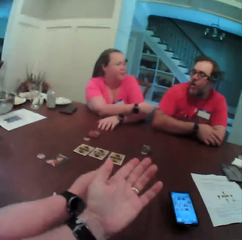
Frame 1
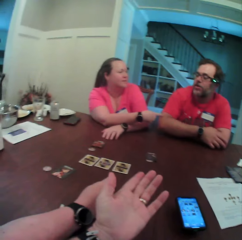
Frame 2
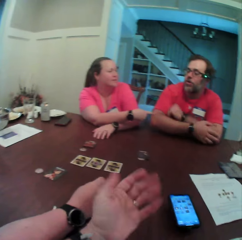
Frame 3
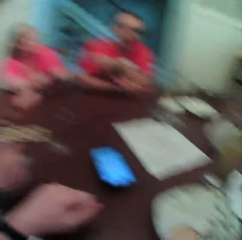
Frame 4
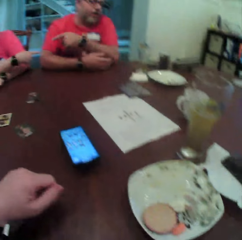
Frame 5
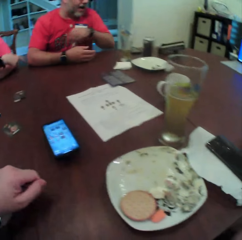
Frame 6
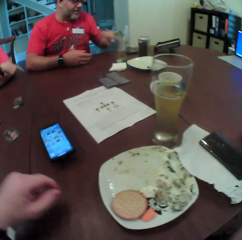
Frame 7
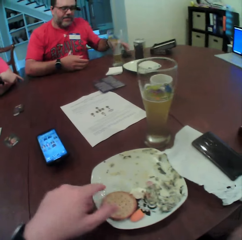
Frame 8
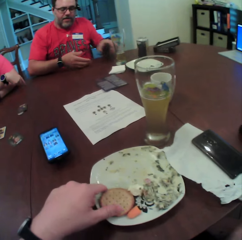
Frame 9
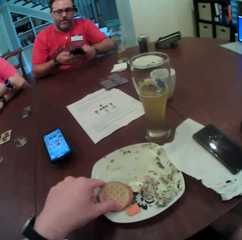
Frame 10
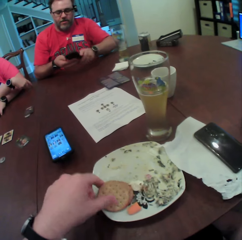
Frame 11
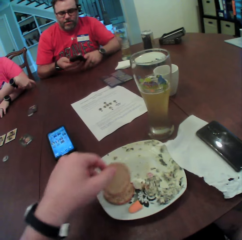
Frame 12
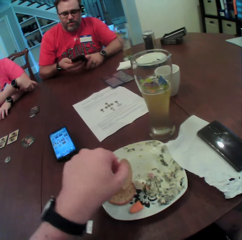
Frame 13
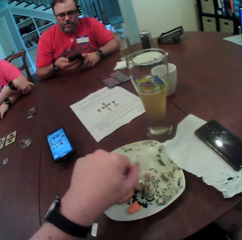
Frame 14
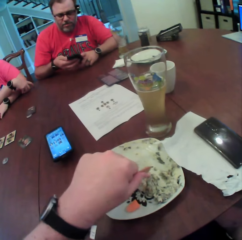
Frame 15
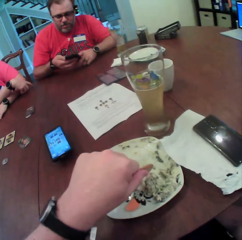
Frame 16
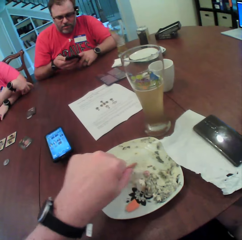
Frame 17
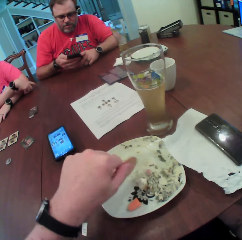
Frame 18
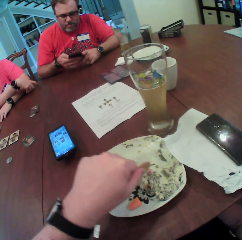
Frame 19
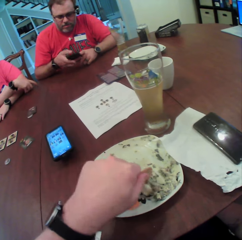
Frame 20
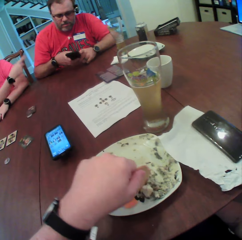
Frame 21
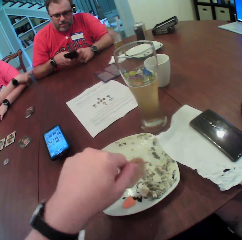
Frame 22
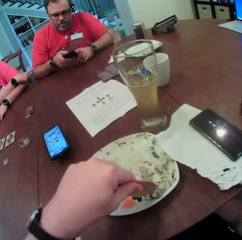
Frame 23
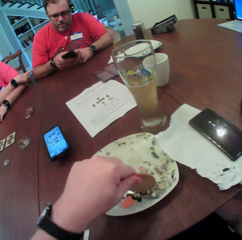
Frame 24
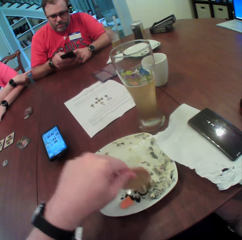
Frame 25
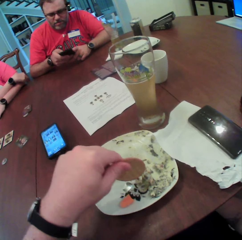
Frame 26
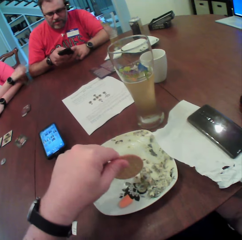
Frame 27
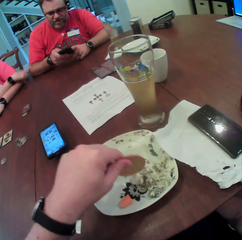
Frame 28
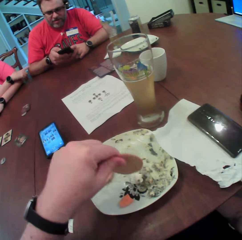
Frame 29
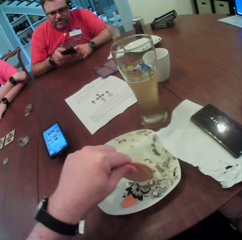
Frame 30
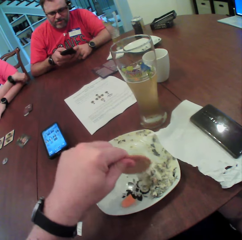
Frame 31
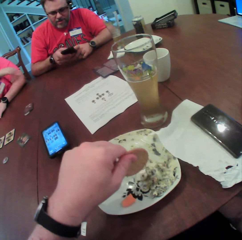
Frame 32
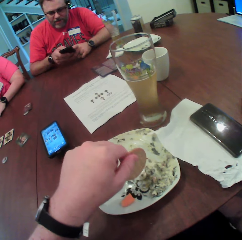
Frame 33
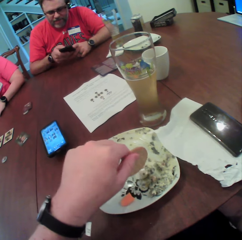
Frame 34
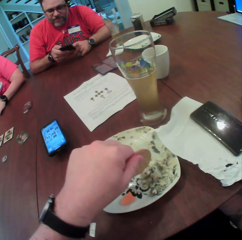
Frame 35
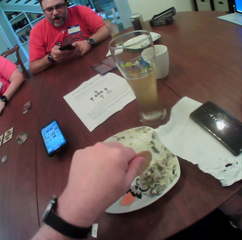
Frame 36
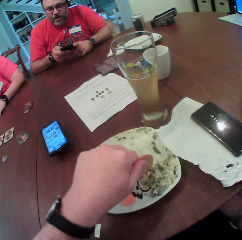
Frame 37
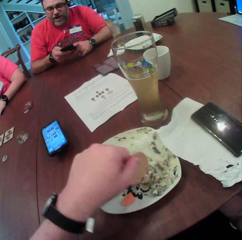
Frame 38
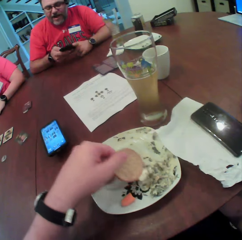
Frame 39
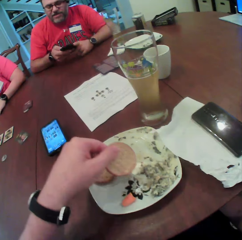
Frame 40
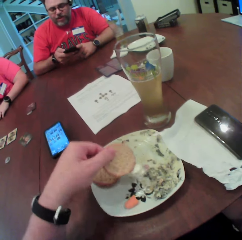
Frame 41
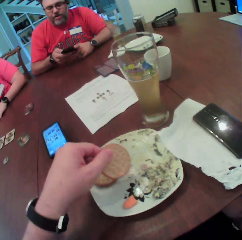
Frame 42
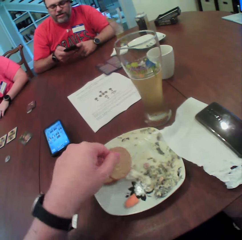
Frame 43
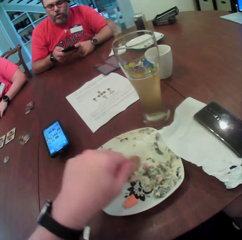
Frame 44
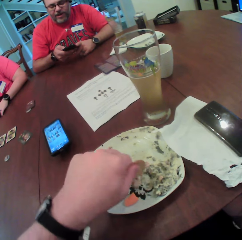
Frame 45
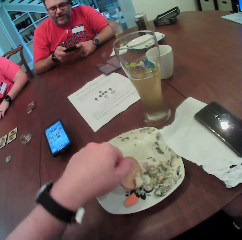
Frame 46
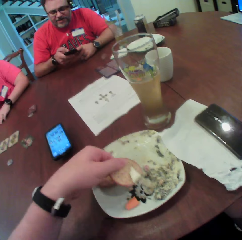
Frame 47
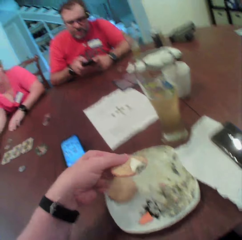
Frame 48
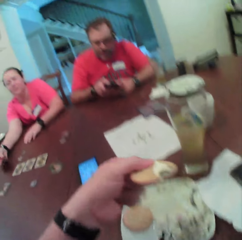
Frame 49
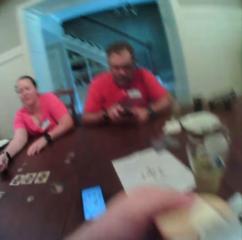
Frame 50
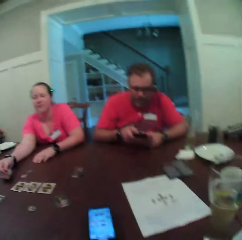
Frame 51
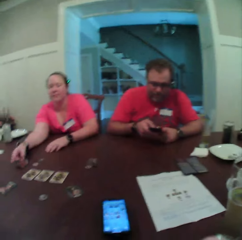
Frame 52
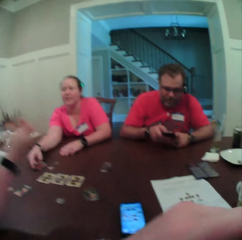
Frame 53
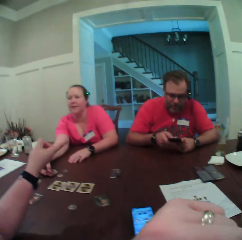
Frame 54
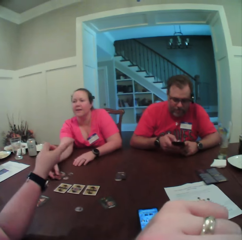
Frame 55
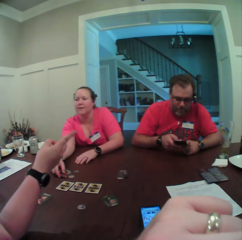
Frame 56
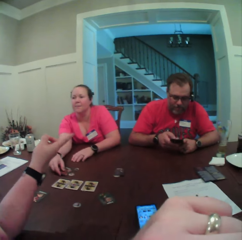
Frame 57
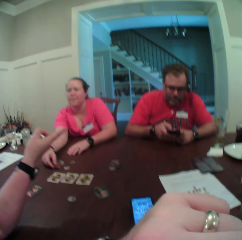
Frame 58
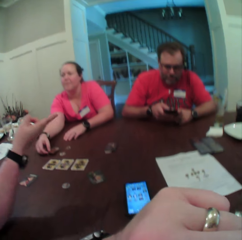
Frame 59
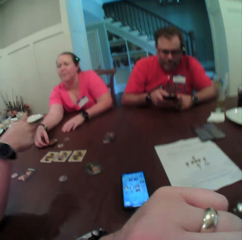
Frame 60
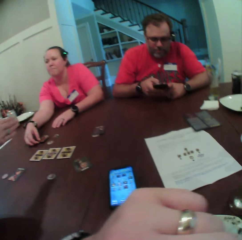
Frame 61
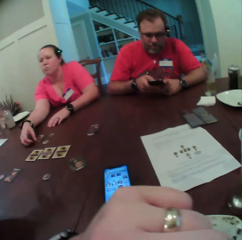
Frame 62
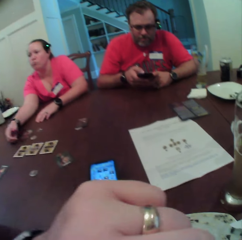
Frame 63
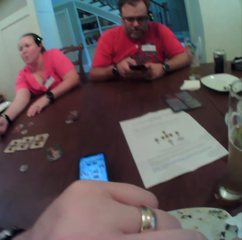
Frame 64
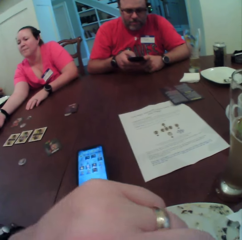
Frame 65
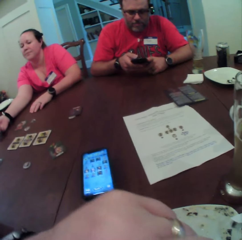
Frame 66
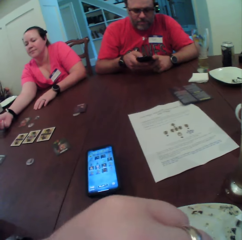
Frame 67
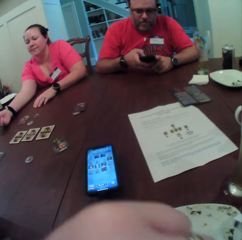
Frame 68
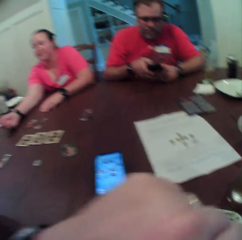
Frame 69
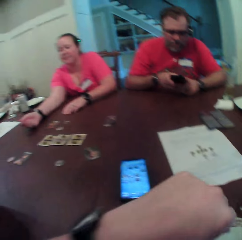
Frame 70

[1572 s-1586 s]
A man picks the mobile phone from the table with his left hand. The camera wearer picks a biscuit from the plate on the table with his left hand. The man operates the mobile phone with both hands. The camera wearer dips the biscuit into the sauce with his left hand. He eats the biscuit with his left hand. A woman touches the card on the table with her right hand.

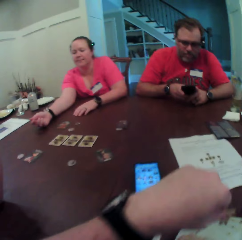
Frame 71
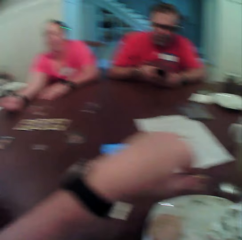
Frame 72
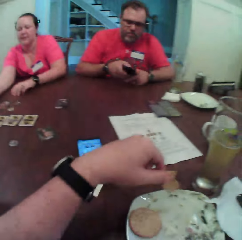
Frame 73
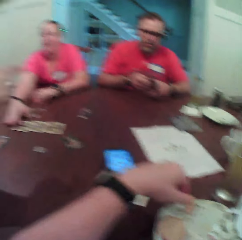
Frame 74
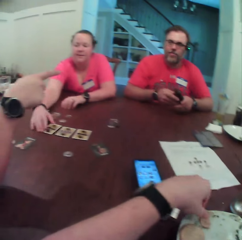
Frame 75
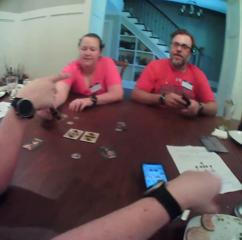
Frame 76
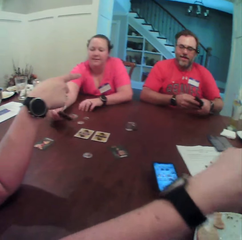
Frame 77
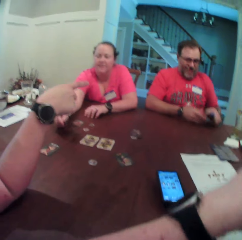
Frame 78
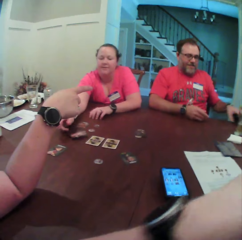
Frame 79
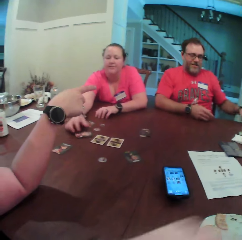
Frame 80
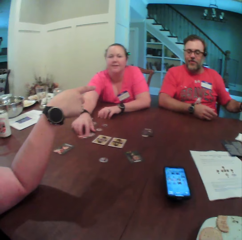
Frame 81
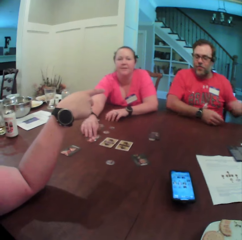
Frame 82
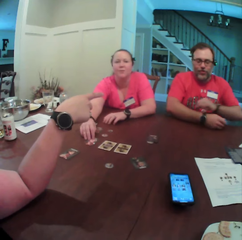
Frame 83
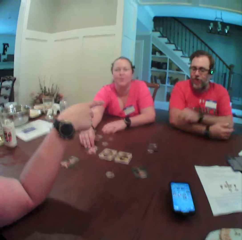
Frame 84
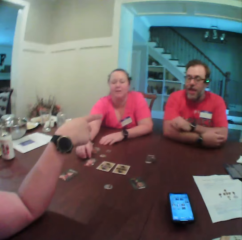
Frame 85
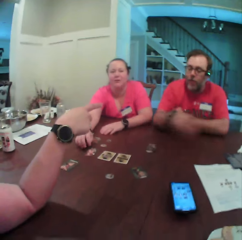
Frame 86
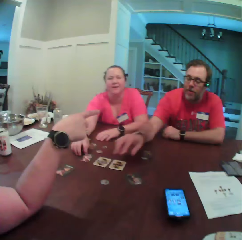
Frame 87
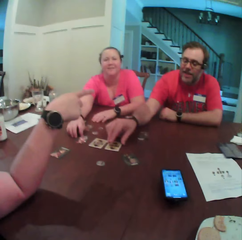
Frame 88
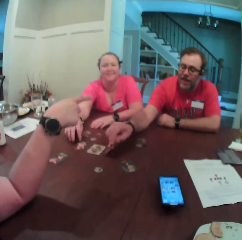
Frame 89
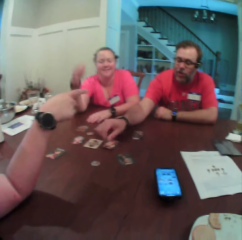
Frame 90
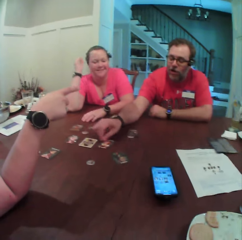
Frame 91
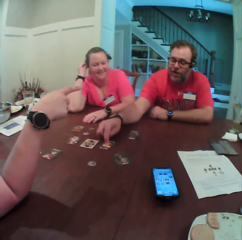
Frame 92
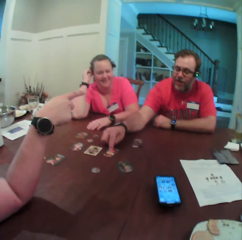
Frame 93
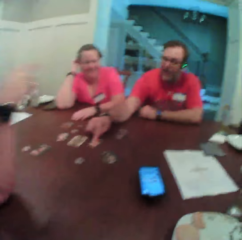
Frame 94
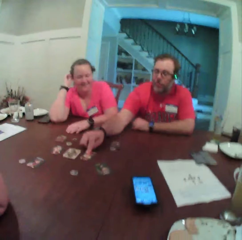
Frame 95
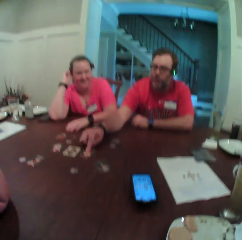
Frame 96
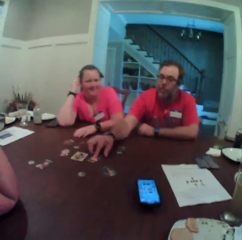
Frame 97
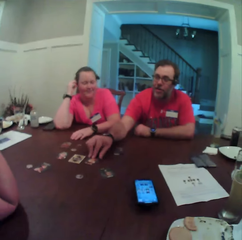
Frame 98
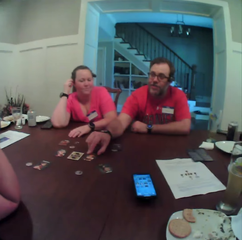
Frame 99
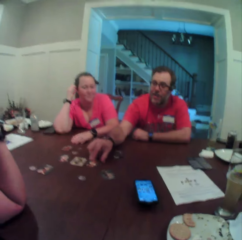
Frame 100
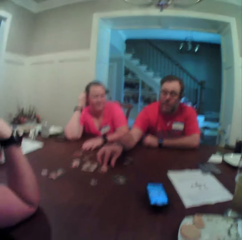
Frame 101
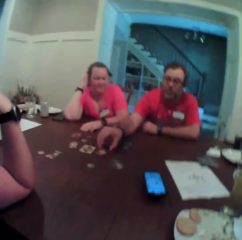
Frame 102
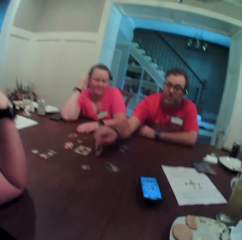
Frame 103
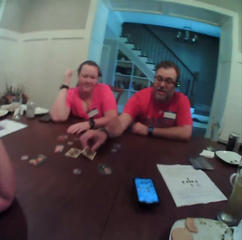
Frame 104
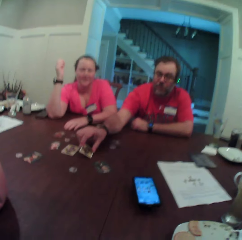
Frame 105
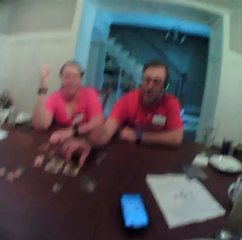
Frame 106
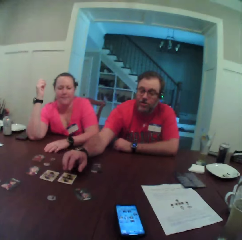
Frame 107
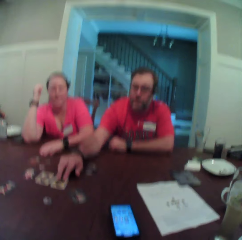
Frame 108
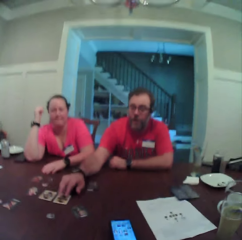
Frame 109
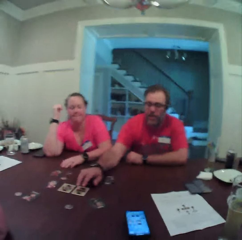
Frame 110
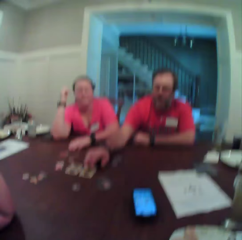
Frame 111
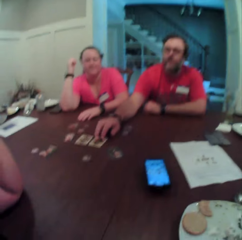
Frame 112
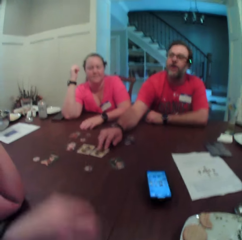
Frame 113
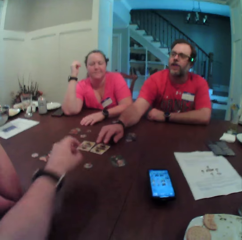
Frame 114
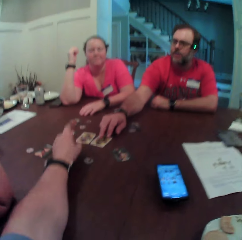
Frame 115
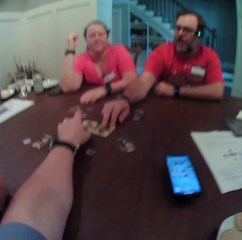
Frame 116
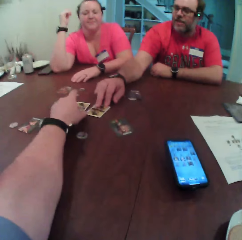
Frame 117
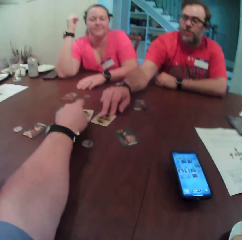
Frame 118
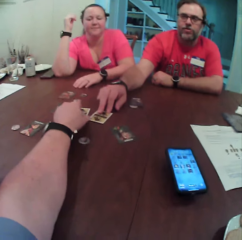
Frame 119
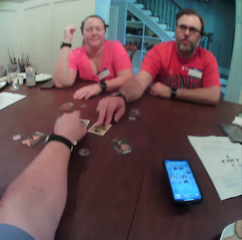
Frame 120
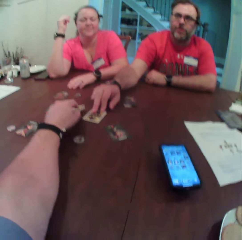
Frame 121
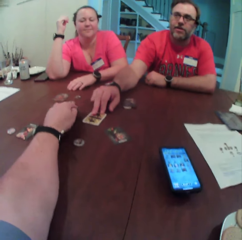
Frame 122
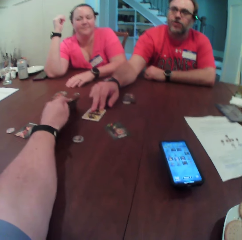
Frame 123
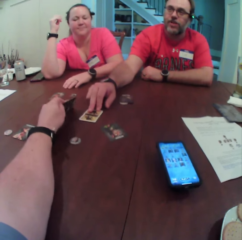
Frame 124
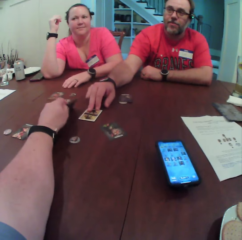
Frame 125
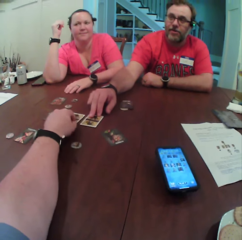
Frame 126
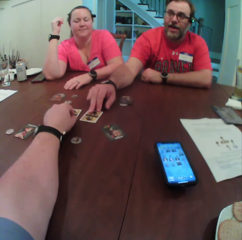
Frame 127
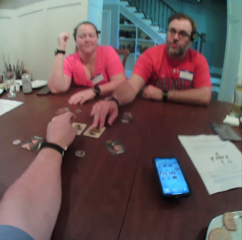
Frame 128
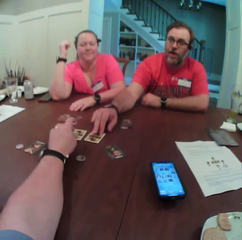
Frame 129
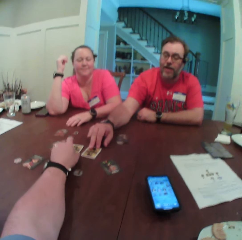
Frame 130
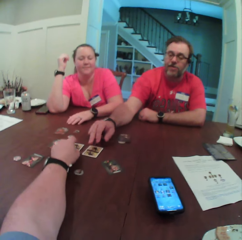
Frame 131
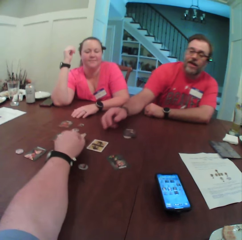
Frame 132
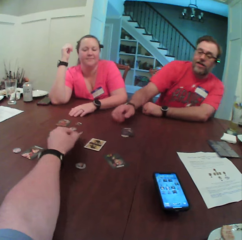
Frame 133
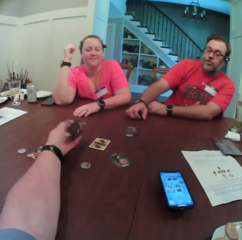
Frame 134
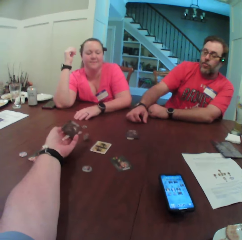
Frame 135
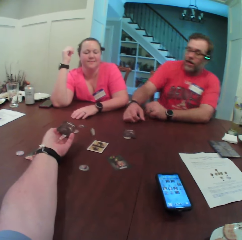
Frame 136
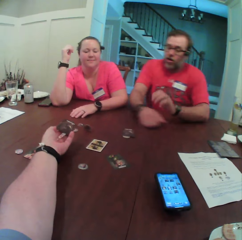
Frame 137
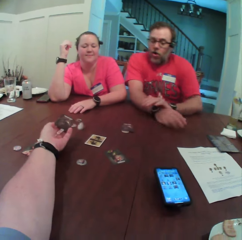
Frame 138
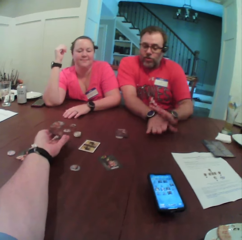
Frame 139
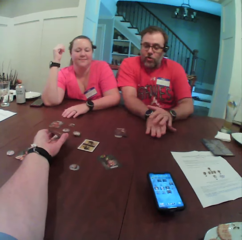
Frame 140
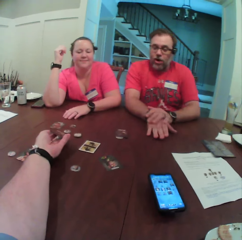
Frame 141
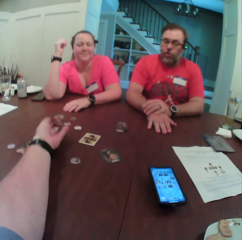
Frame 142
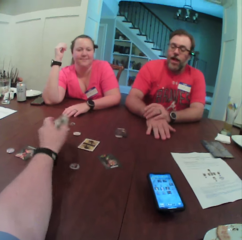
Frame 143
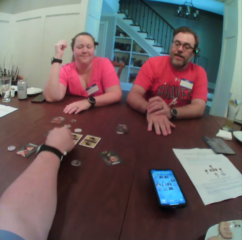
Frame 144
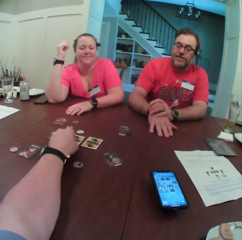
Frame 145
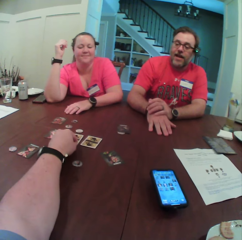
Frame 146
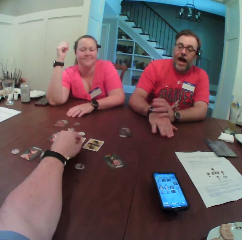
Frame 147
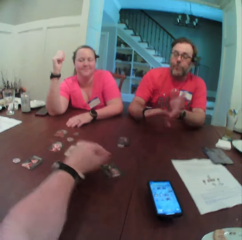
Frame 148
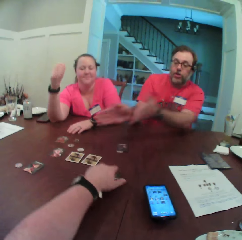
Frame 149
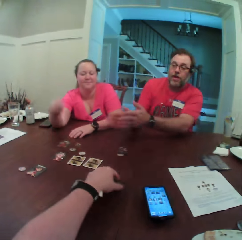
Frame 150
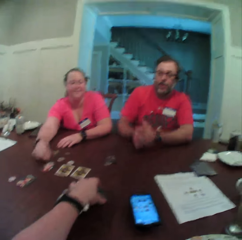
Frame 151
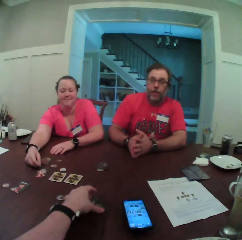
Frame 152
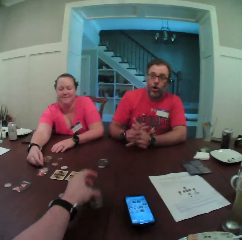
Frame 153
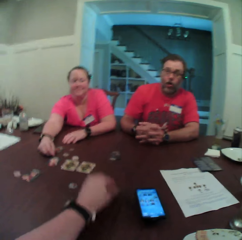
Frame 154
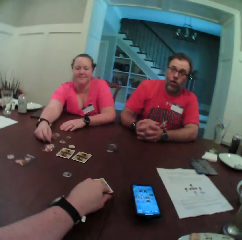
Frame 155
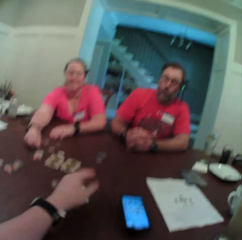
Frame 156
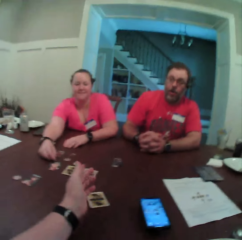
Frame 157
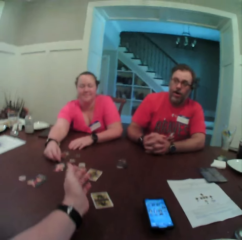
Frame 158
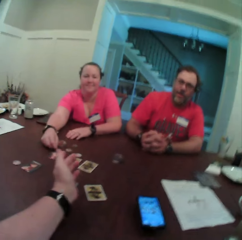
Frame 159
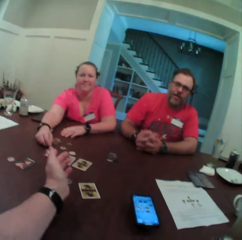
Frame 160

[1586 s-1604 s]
The camera wearer drops the biscuit on the plate on the table with his left hand. A woman flips a card on the table with her right hand. The woman picks the card. Another woman points at something. A man drops the mobile phone on the table with his right hand. The man flips a card from the table with his right hand. The man picks the card. The man flips the card from the table with his right hand. The camera wearer picks a card. He flips the card from the table with his left hand. He flips the card from the table with his left hand. He flips it again.
